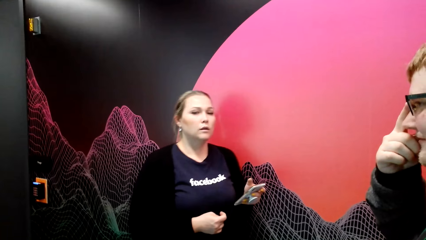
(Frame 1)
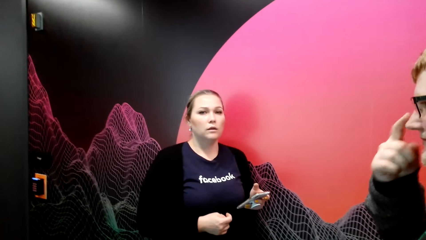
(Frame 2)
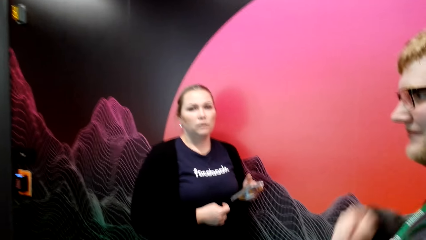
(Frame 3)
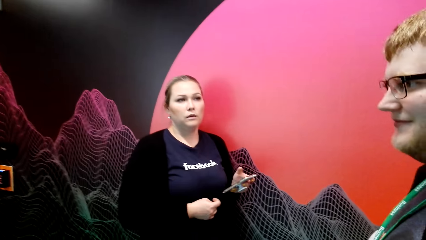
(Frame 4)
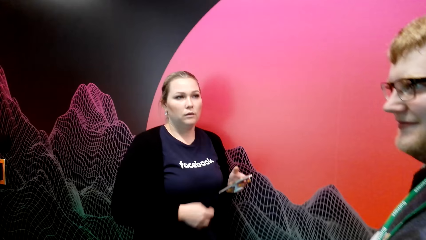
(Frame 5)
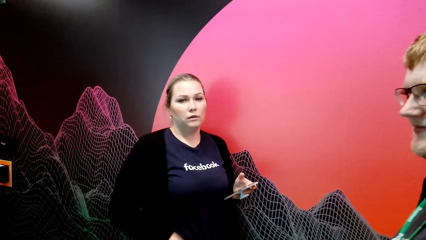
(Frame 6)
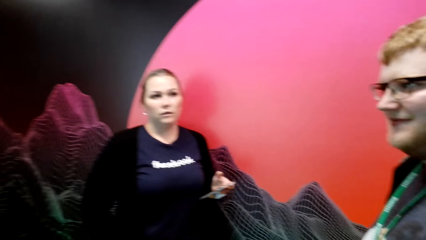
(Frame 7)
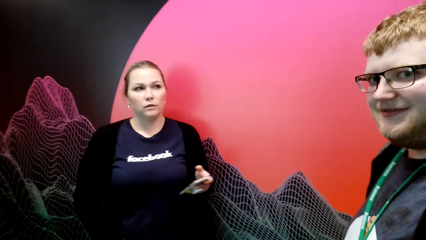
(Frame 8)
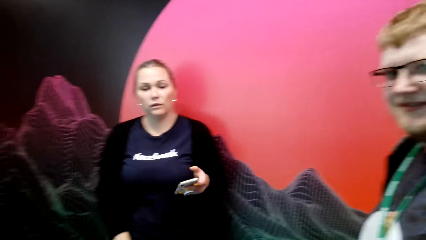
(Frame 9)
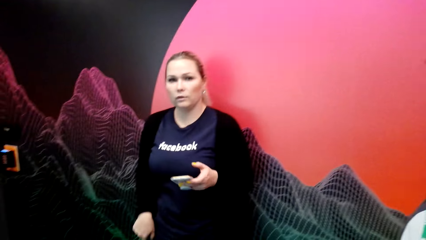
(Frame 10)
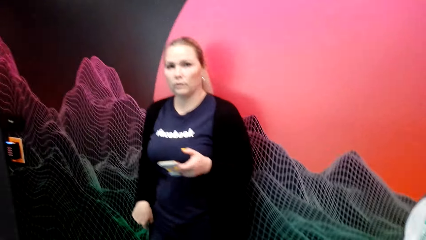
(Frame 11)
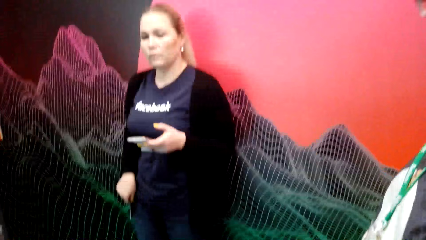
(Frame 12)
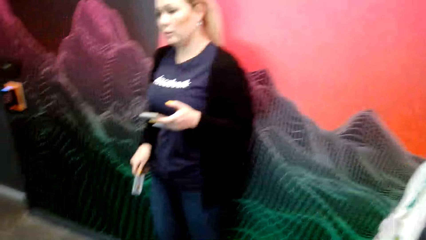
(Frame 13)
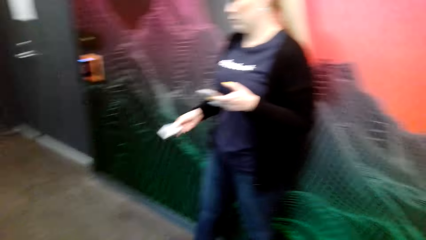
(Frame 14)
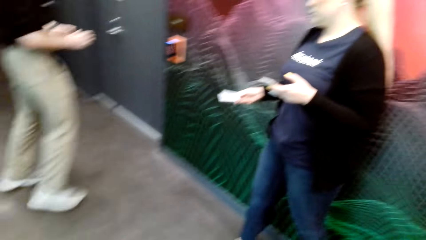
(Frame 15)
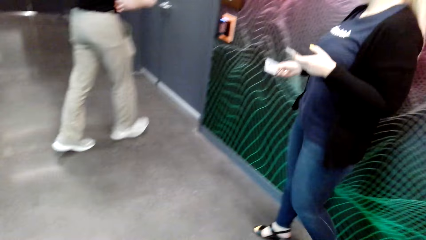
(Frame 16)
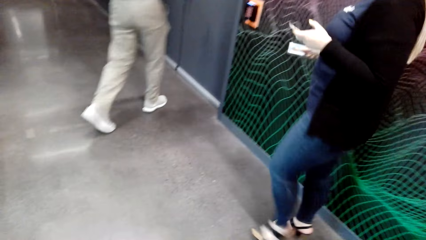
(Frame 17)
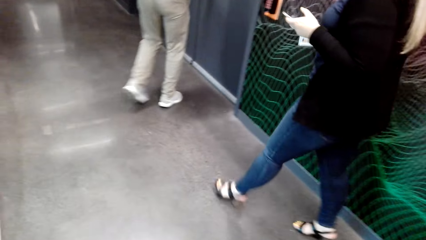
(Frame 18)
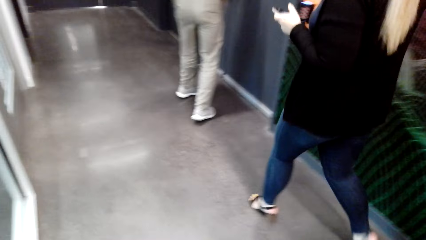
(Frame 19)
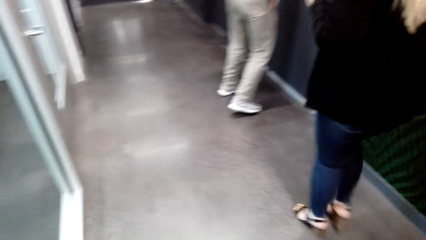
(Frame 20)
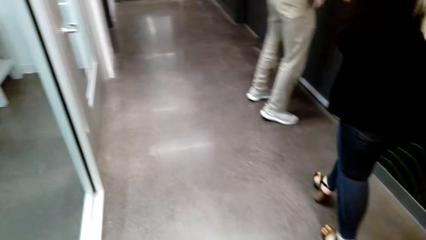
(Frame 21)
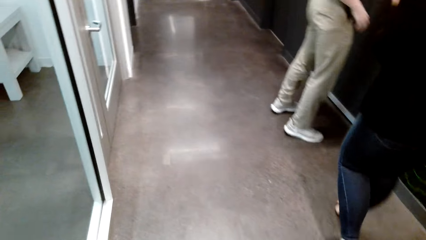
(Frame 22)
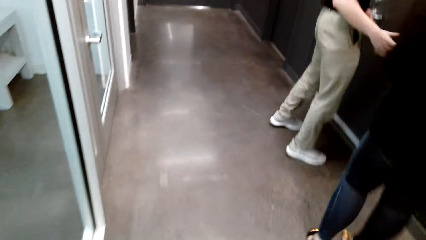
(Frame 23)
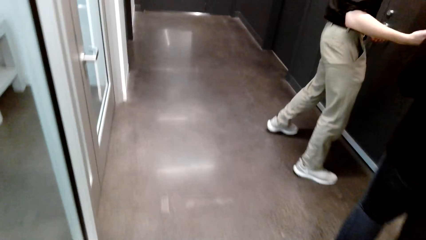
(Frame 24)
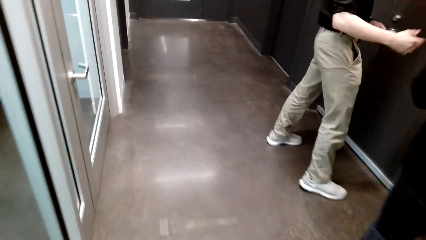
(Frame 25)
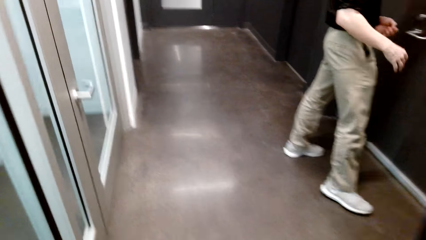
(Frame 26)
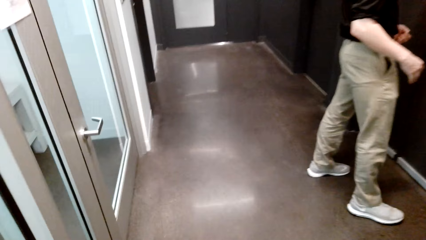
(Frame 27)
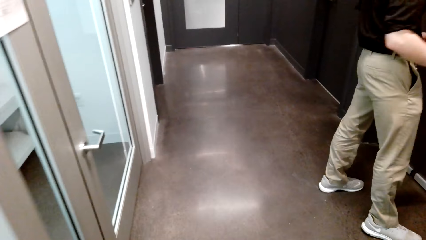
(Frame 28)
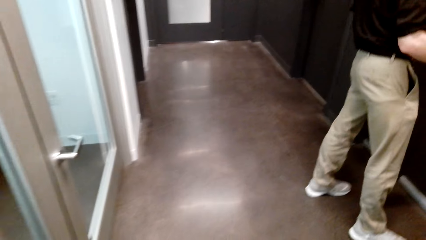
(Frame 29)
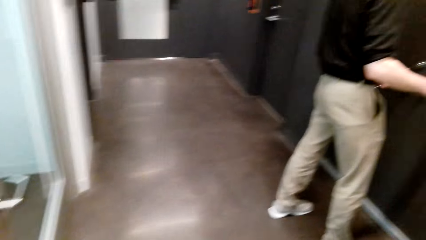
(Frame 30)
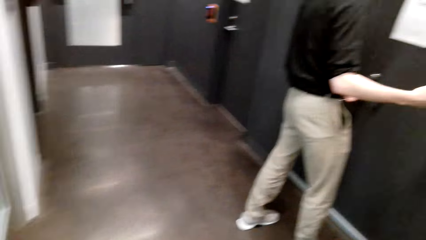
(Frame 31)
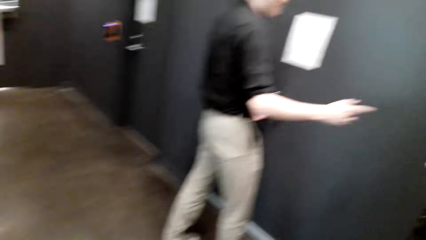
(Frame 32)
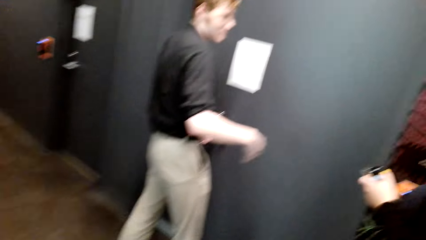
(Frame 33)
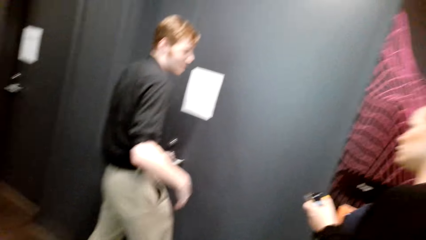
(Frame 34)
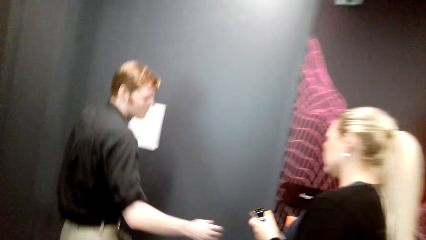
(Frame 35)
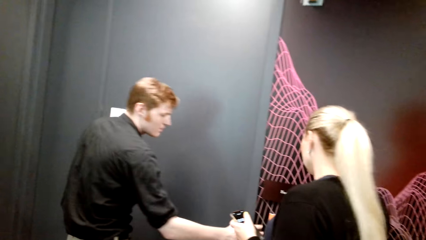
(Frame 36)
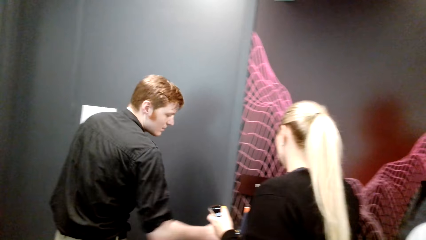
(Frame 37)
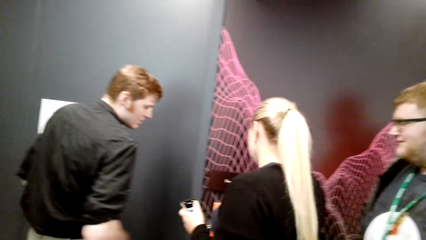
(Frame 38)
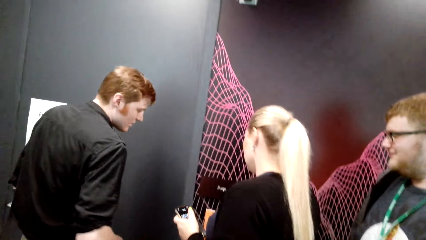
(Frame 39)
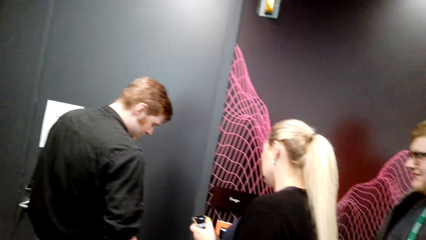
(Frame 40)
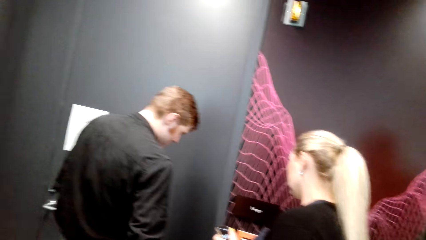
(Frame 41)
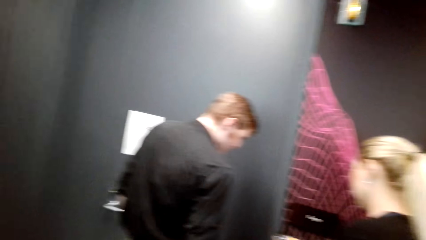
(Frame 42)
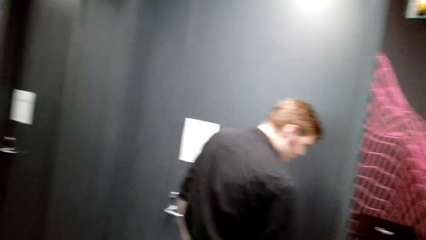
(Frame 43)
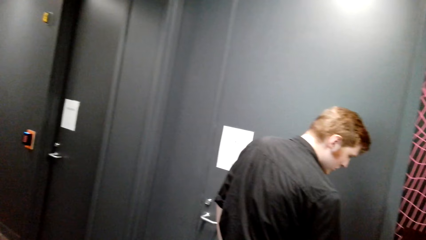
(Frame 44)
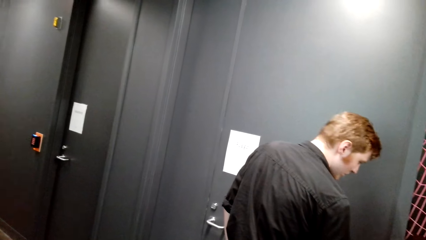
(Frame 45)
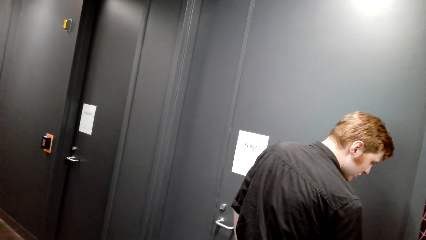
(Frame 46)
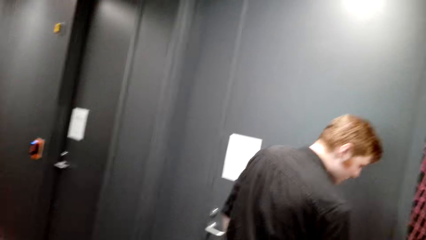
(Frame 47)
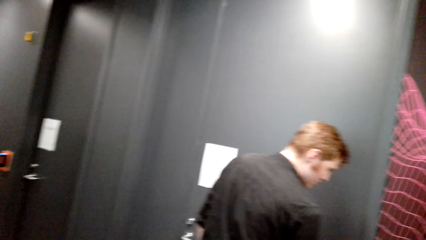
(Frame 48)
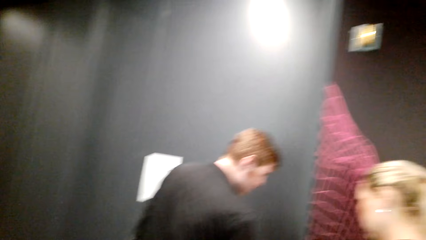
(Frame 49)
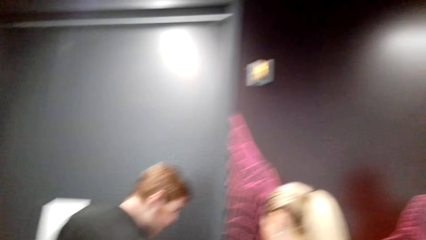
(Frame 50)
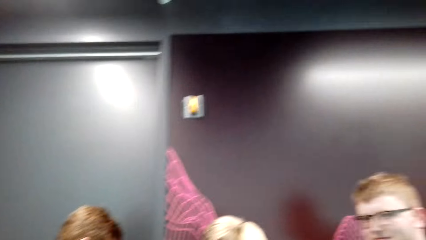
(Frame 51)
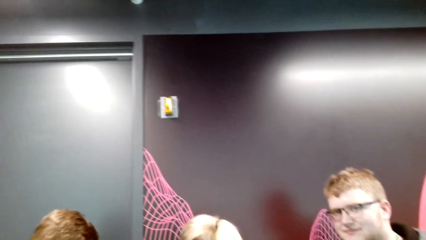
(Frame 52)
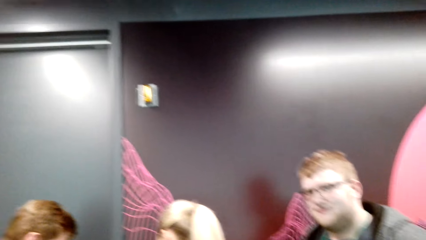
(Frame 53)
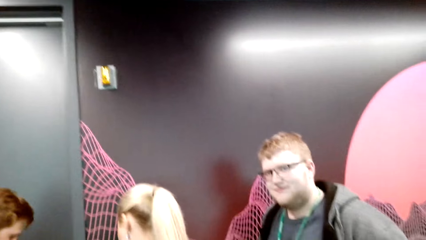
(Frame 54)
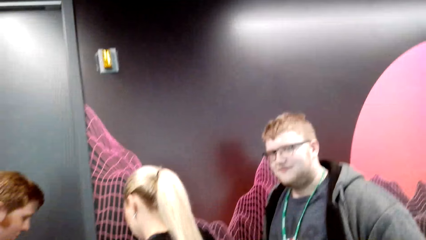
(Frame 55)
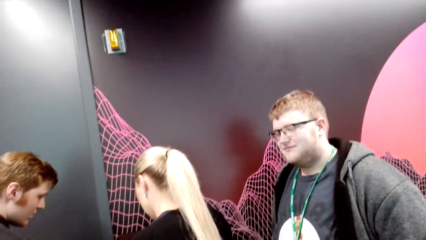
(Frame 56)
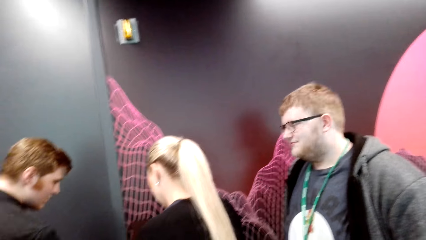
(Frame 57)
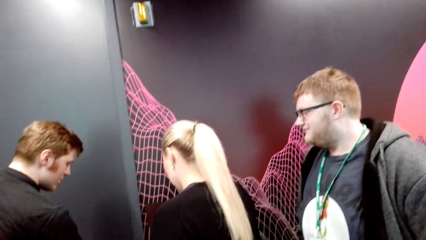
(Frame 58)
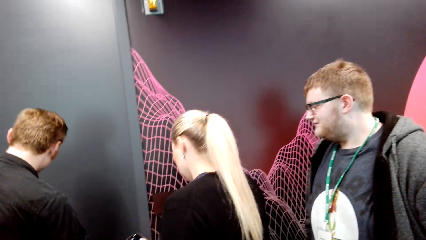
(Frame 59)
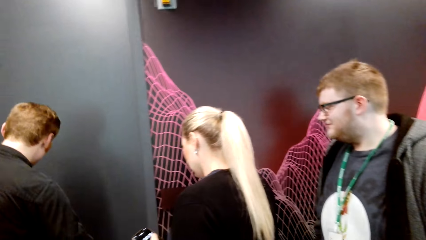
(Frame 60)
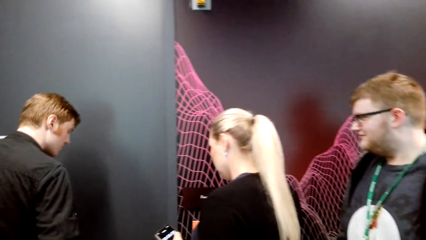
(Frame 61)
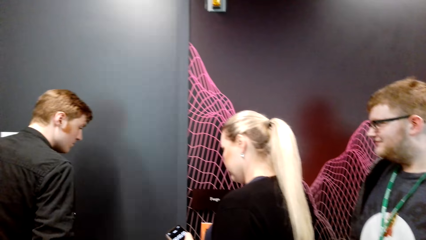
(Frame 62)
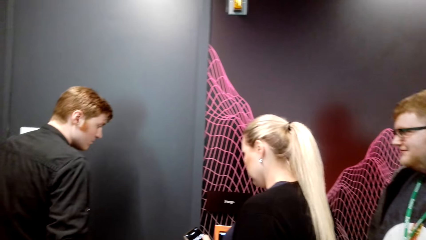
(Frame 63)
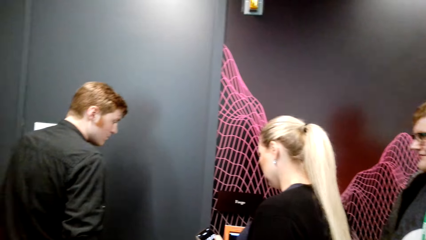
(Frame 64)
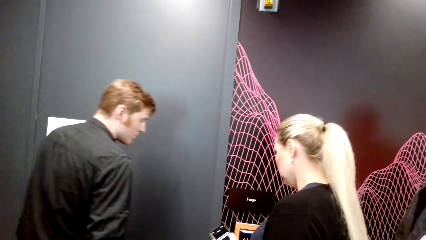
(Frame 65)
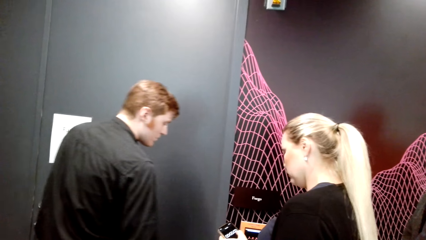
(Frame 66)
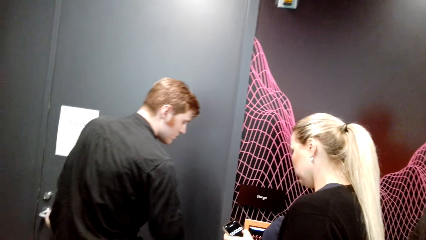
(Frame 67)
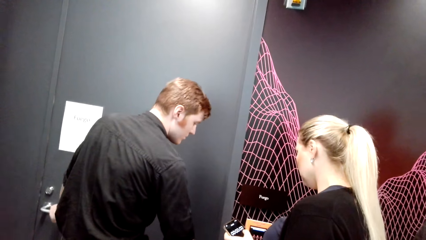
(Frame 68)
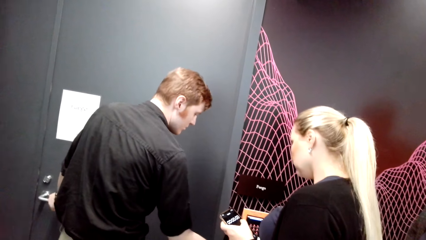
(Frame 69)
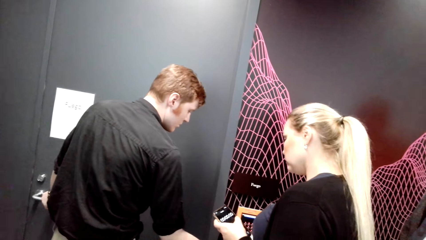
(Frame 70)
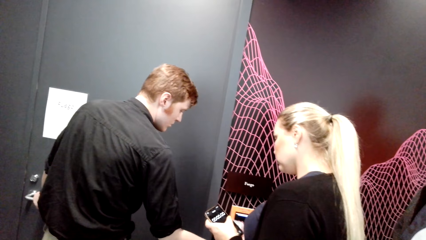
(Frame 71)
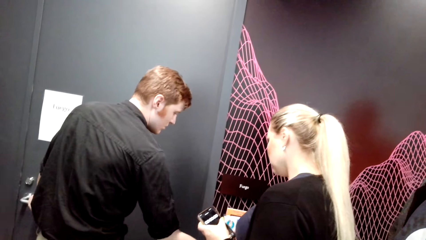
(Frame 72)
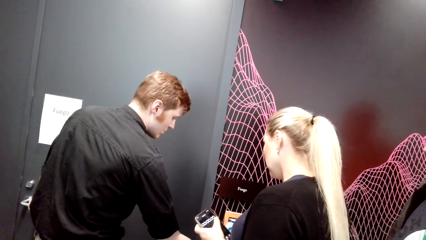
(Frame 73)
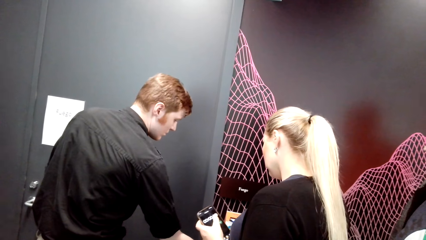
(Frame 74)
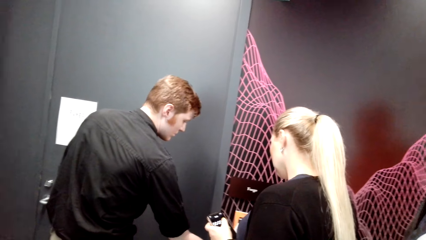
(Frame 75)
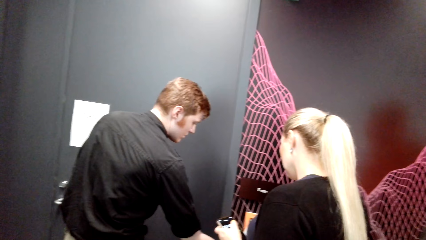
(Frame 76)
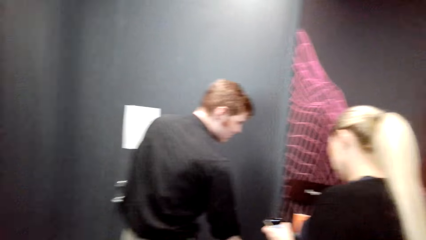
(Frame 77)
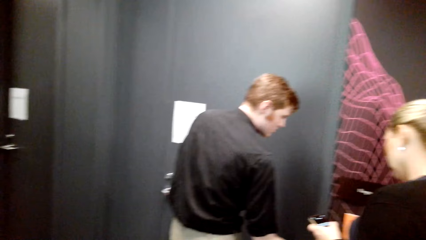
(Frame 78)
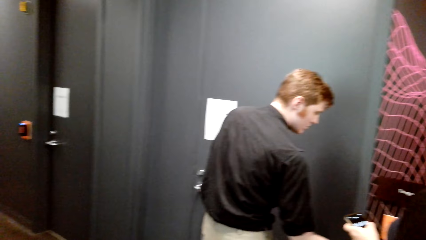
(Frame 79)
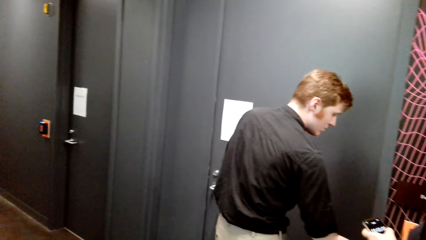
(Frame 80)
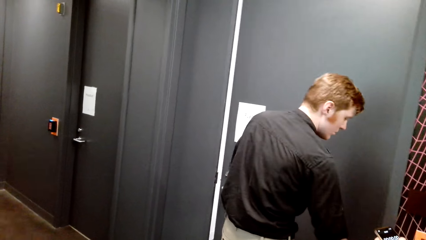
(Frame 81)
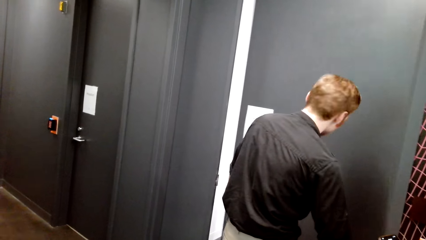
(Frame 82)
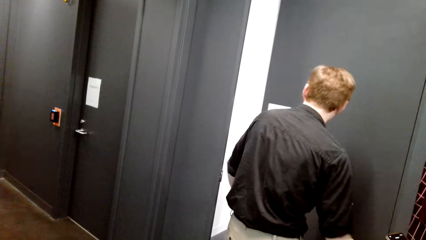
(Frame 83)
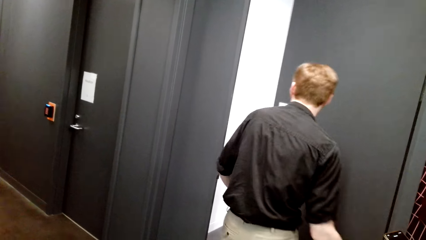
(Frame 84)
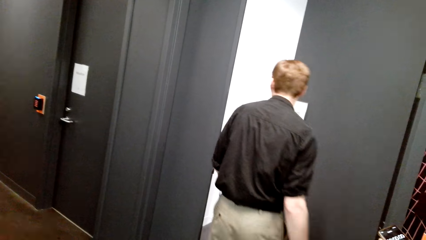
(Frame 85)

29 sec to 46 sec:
The camera wearer looks at a woman. A man walks. The woman walks. The camera wearer looks around. They stand at the door. The man moves.
